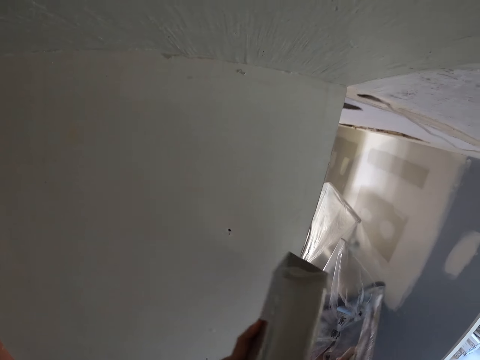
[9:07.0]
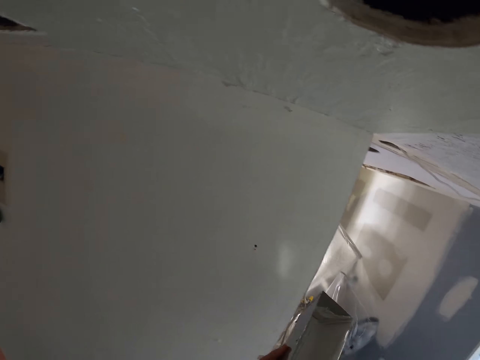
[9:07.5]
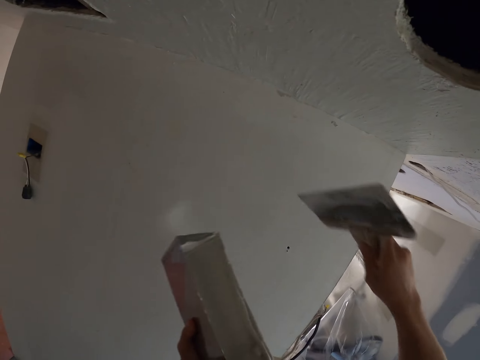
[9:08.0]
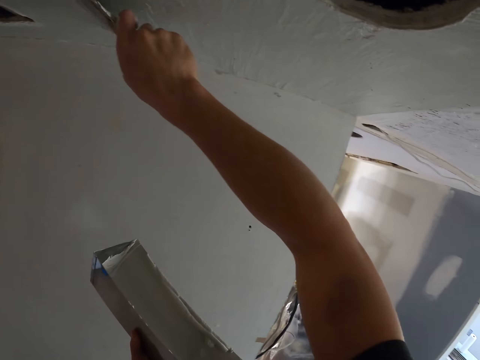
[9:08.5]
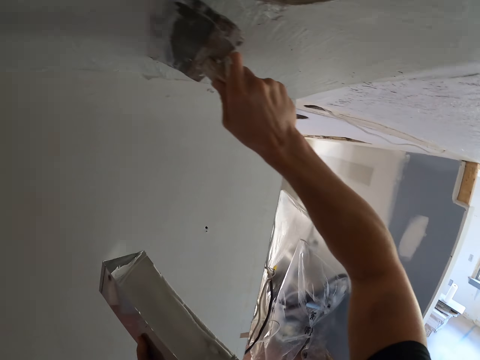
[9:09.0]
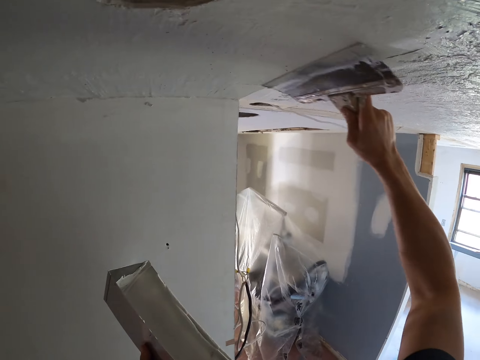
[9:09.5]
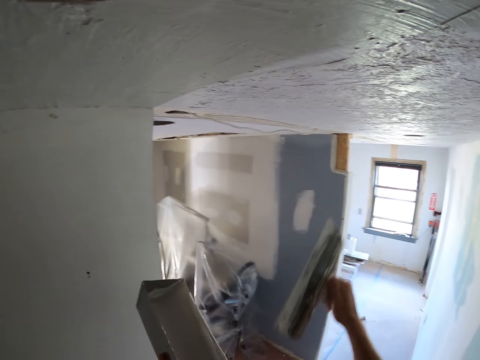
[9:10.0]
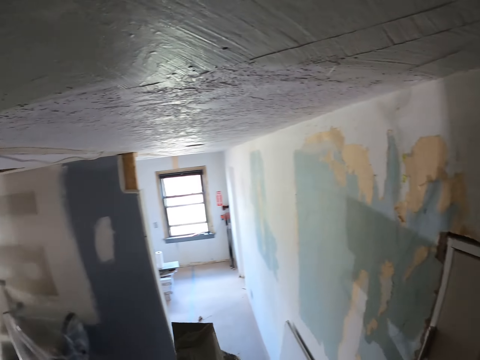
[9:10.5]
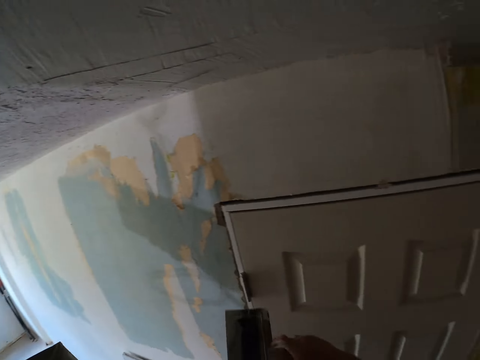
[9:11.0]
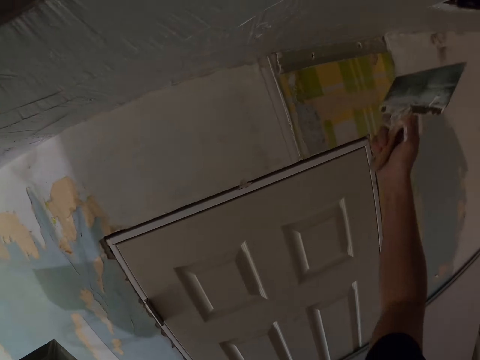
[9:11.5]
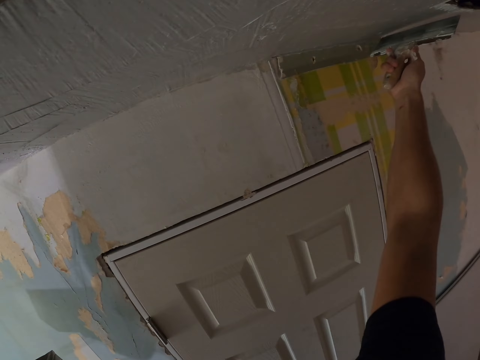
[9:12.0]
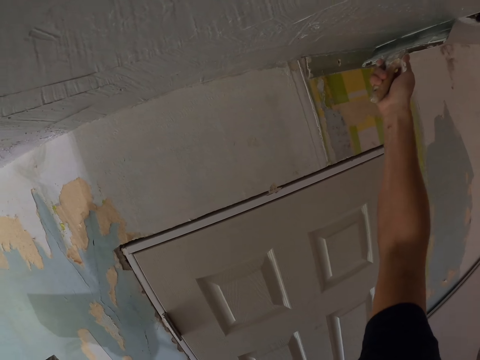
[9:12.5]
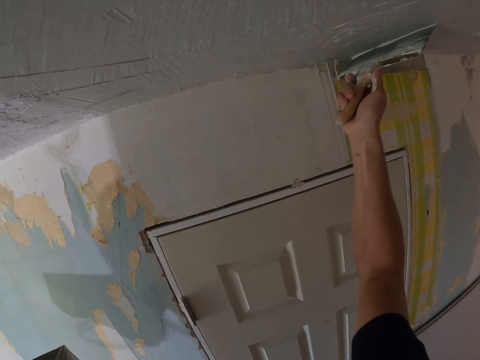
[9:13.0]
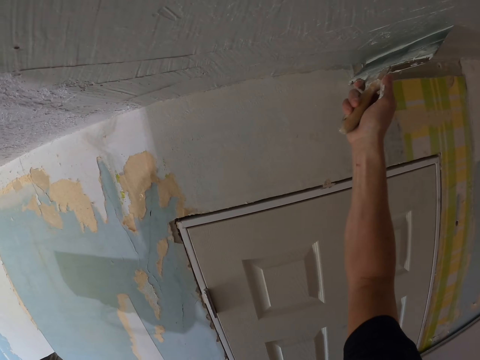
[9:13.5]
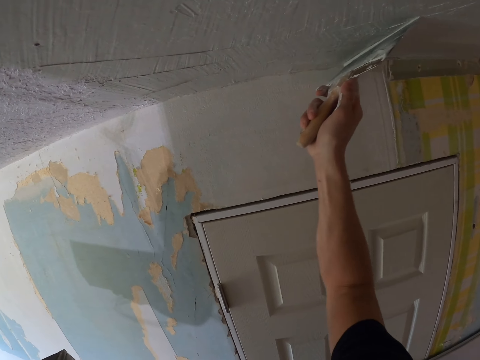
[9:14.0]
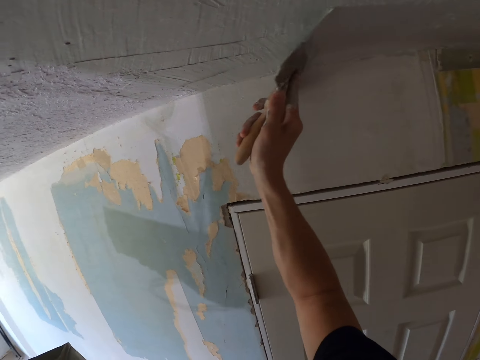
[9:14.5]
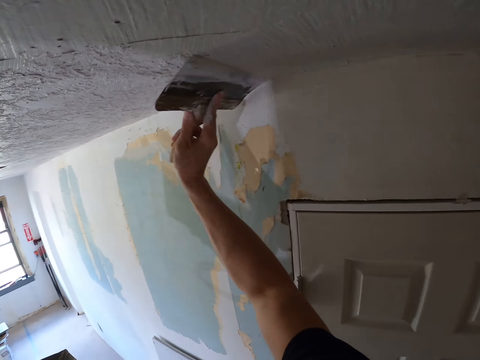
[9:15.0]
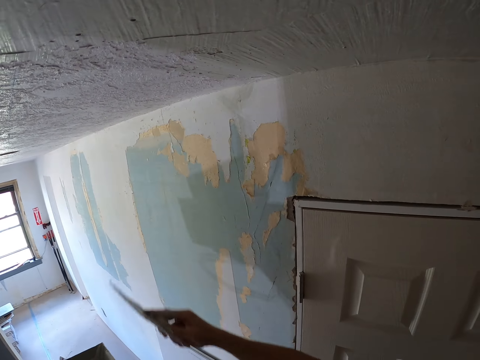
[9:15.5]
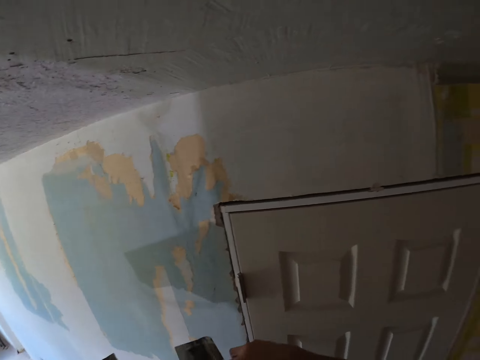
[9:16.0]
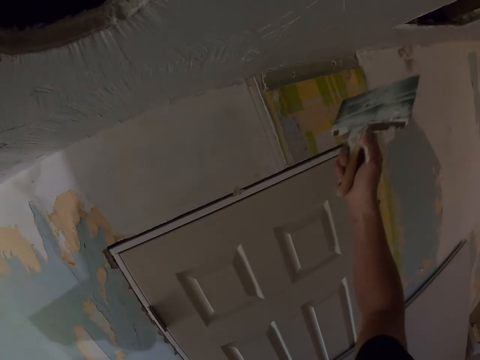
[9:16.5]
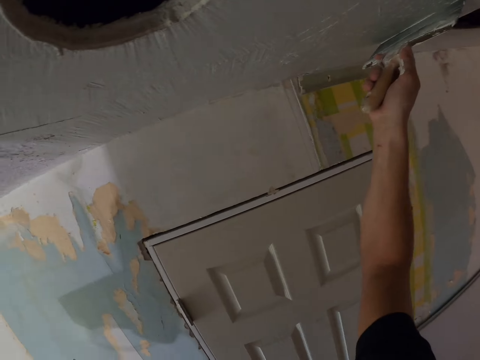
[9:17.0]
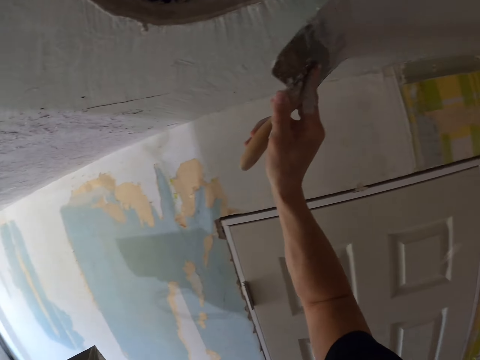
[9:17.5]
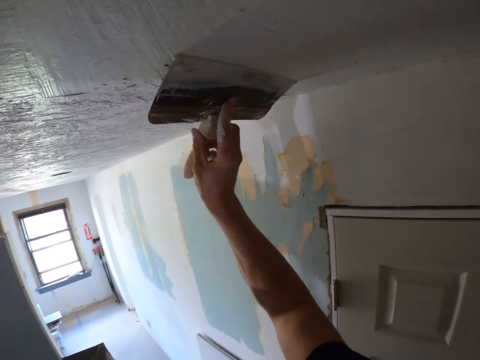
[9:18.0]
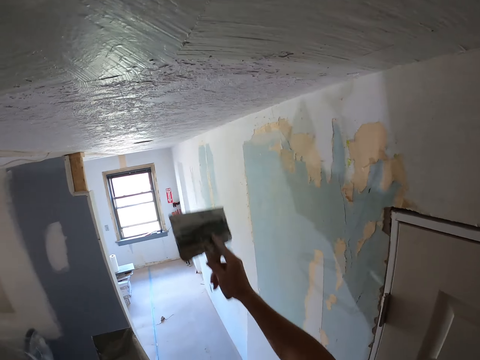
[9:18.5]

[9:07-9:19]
The camera wearer wipes off filler from a hawk. They add filler on a ceiling using the hawk. They wipe off filler from the hawk. They add filler on the ceiling using the hawk.

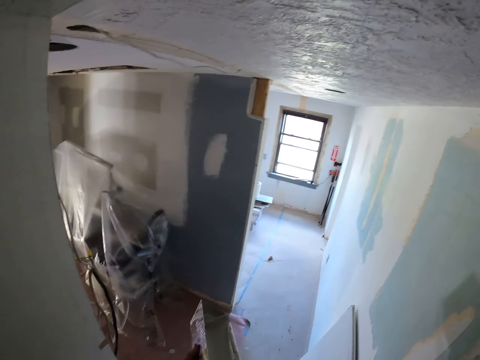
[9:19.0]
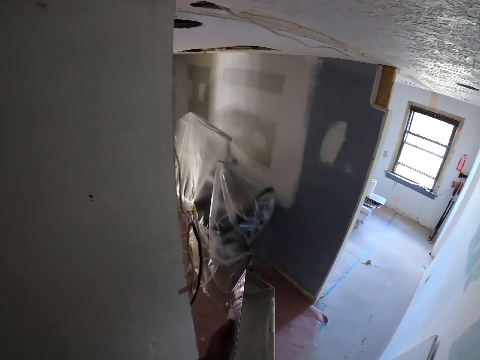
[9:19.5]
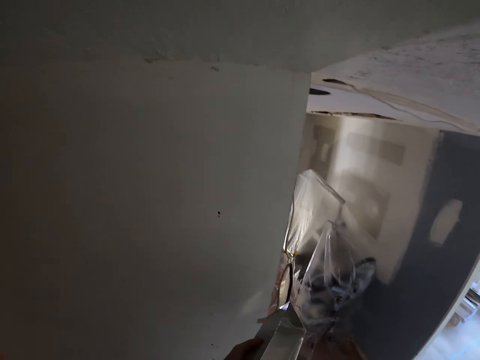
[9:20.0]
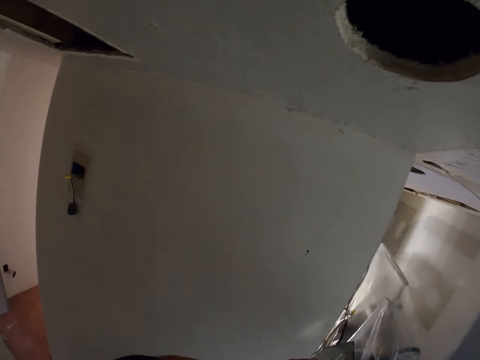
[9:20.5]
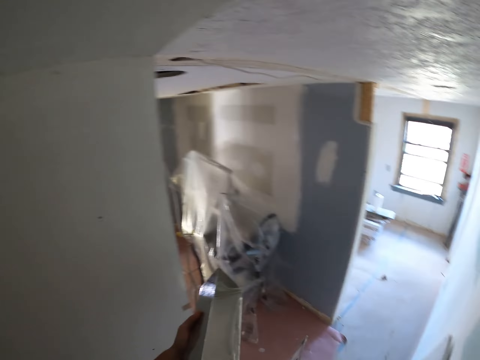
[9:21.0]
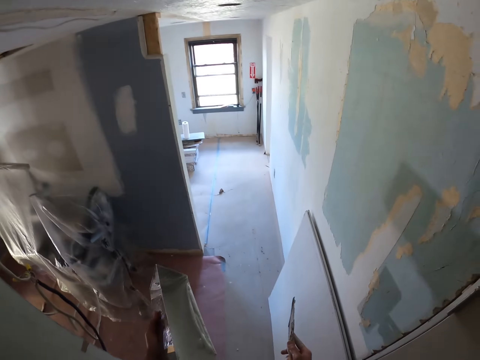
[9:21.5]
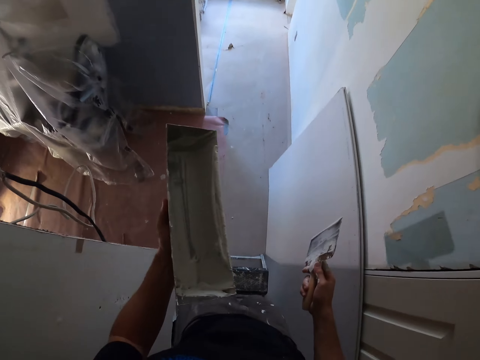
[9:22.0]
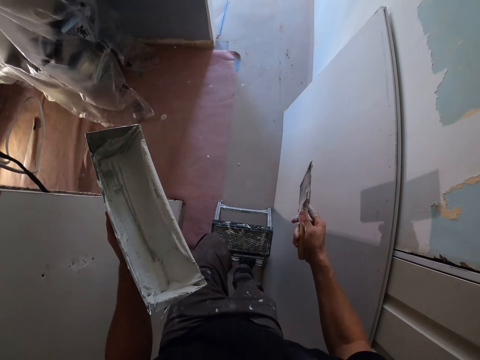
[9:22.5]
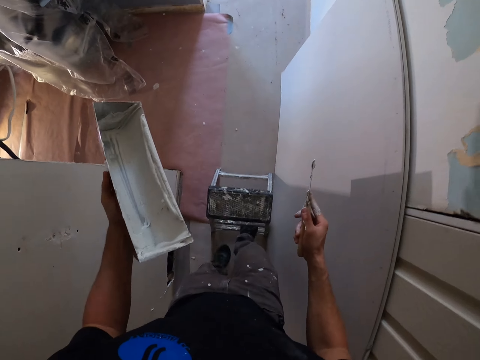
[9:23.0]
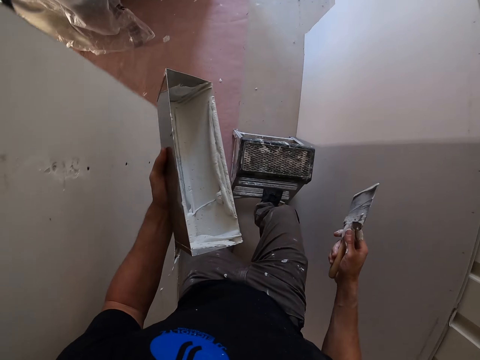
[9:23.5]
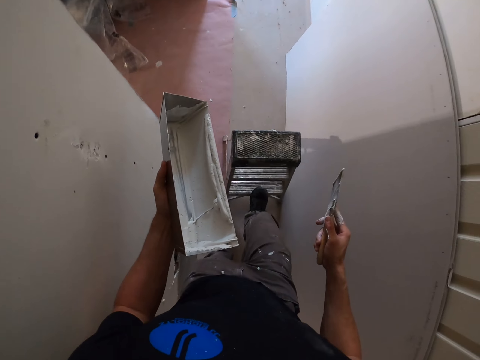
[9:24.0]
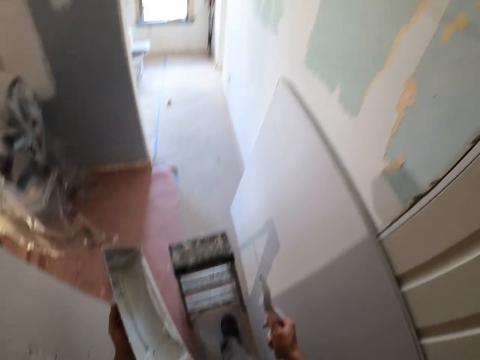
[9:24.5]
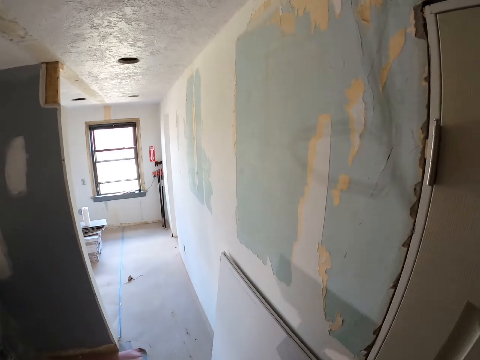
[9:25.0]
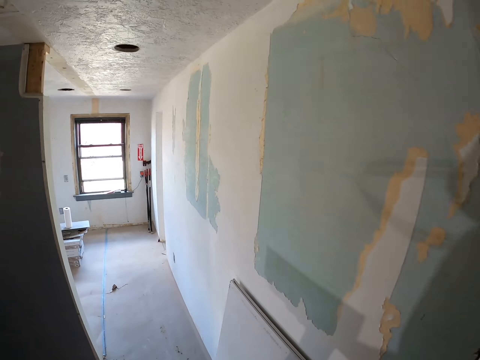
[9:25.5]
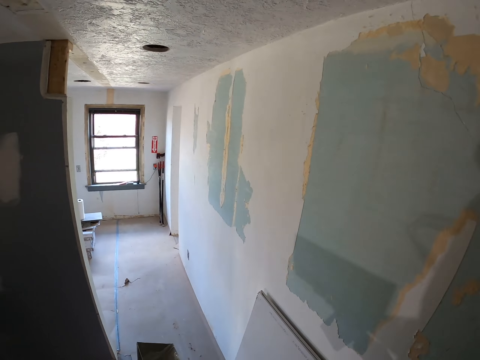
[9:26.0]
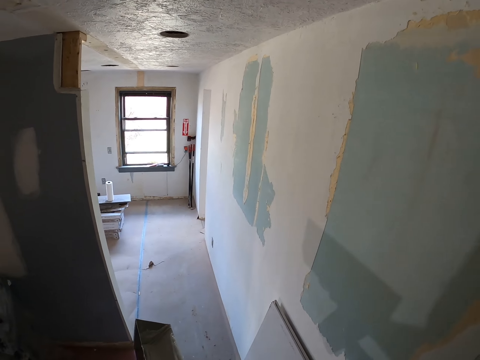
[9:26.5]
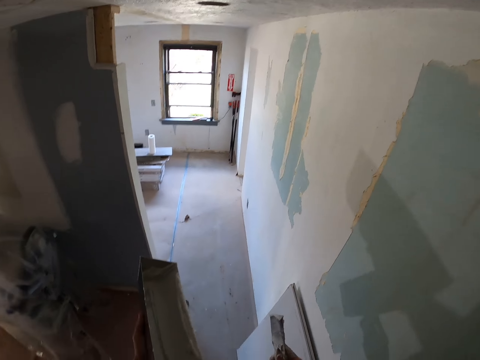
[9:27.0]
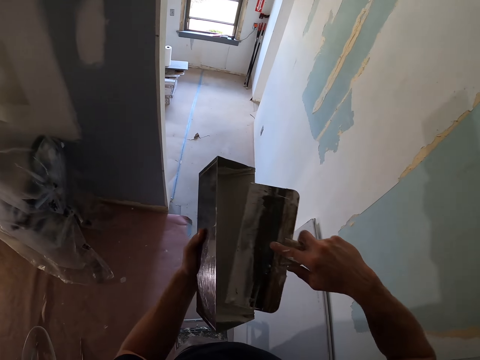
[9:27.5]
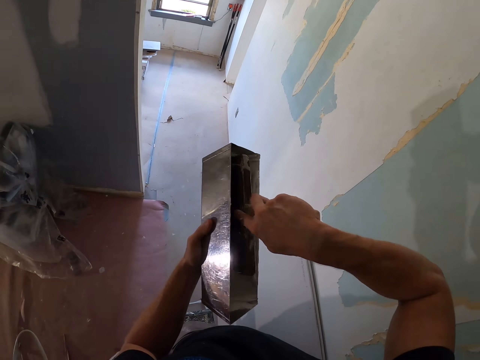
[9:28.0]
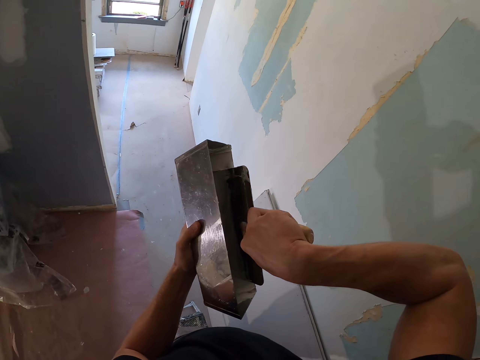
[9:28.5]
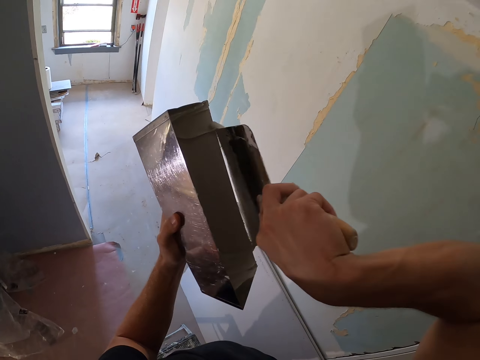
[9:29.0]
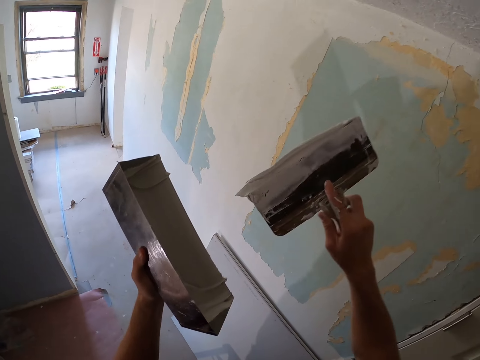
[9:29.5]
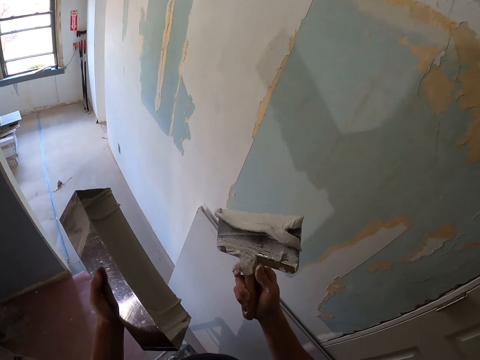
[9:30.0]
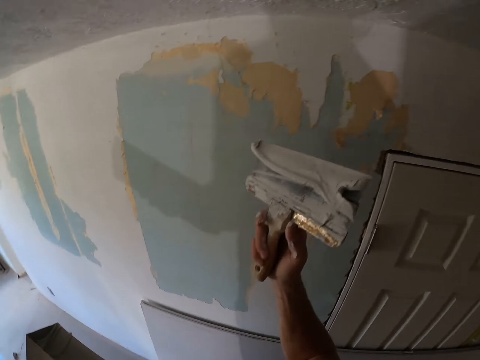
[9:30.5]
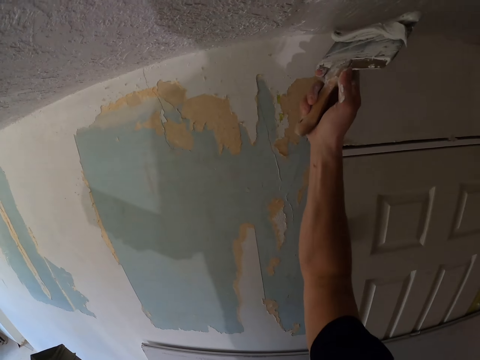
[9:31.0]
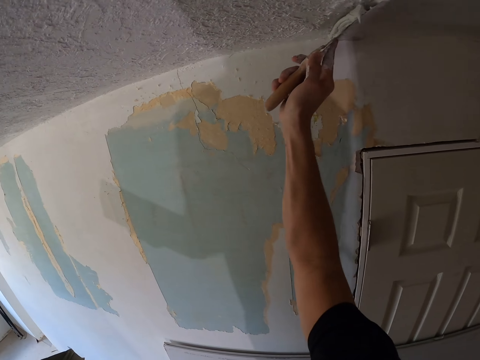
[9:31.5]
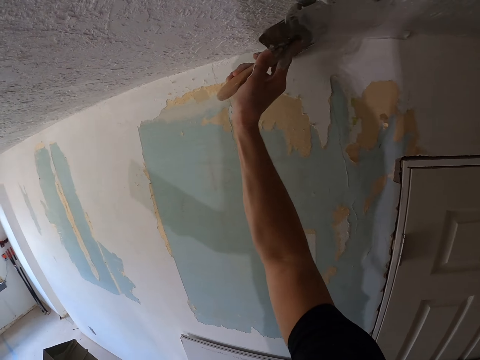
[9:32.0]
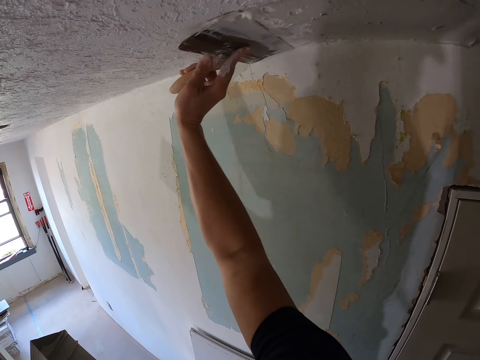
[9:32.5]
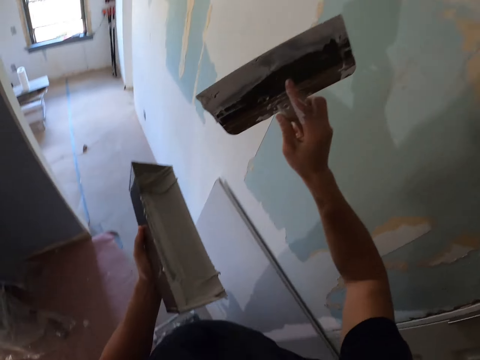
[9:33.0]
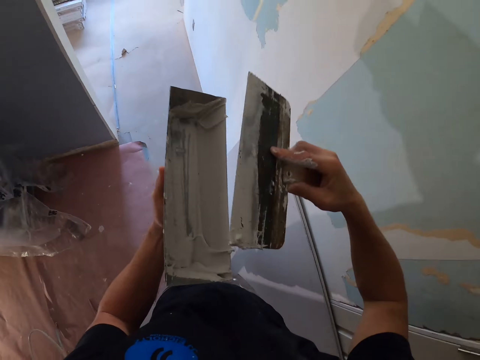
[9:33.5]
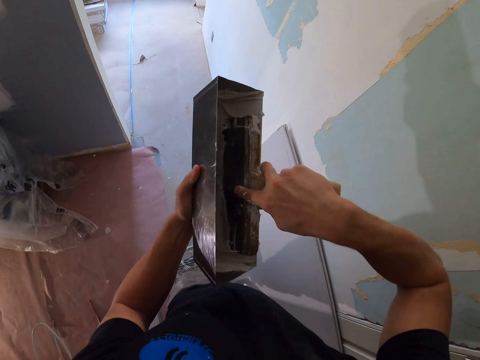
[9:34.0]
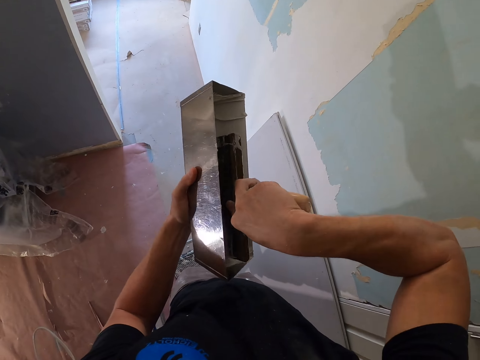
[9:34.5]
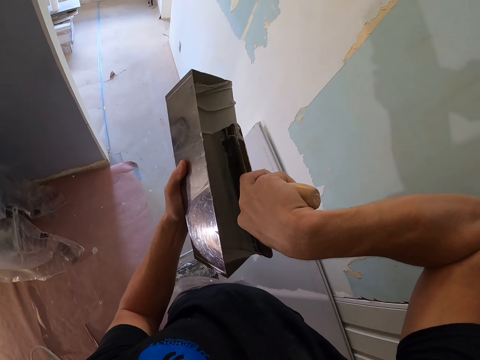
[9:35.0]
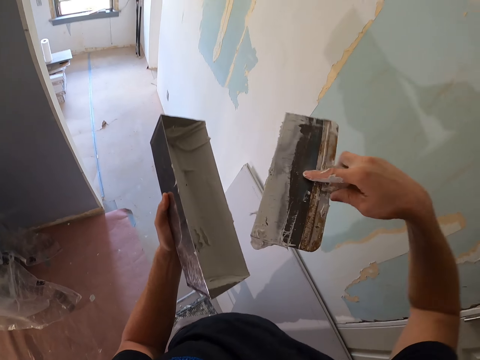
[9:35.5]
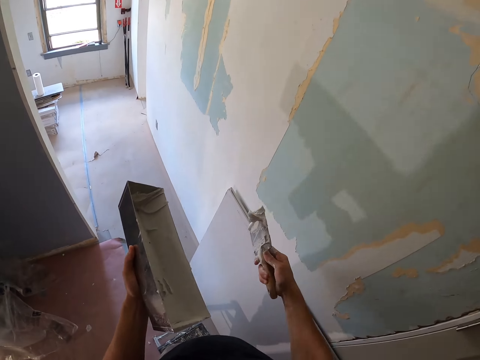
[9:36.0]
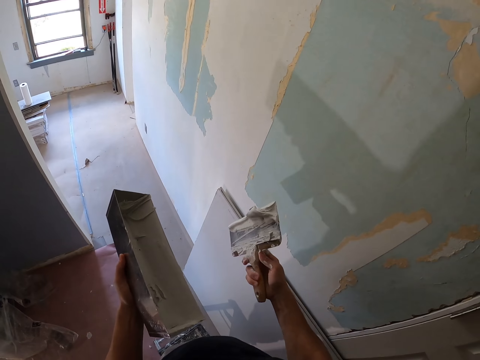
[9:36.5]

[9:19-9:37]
The camera wearer steps down the ladder. He pushes the ladder with his leg. He climbs the ladder. He scoops plaster from the plaster can with a skim coat towel. He plasters the ceiling with the skim coat towel.
